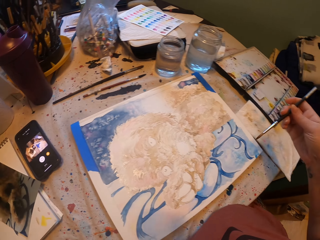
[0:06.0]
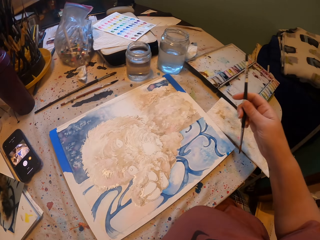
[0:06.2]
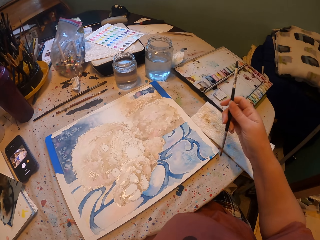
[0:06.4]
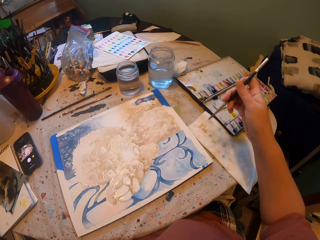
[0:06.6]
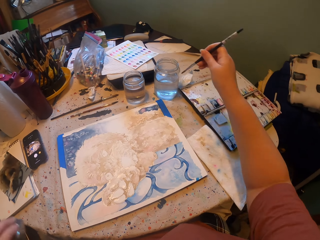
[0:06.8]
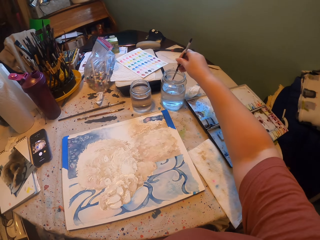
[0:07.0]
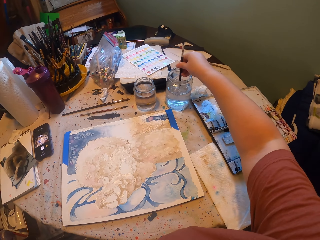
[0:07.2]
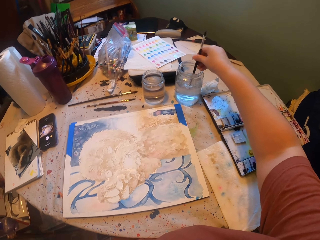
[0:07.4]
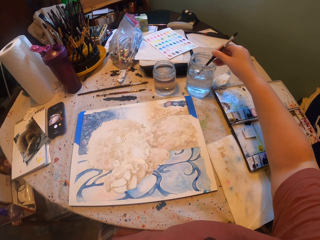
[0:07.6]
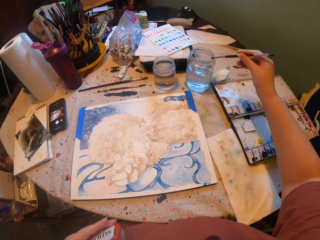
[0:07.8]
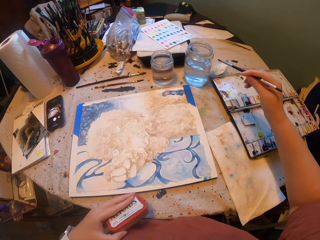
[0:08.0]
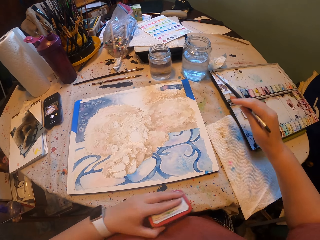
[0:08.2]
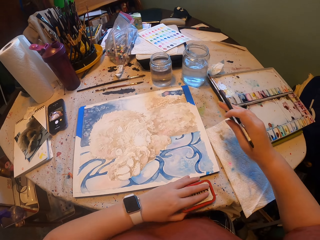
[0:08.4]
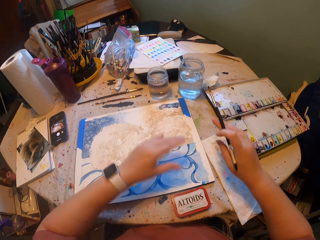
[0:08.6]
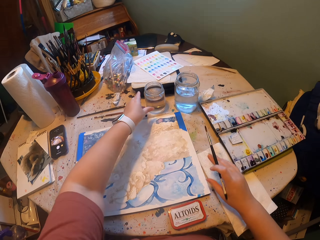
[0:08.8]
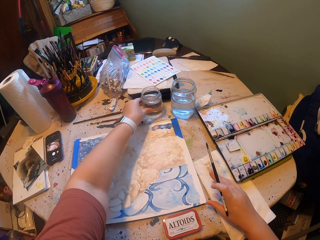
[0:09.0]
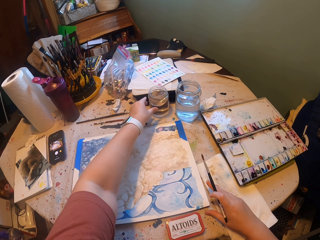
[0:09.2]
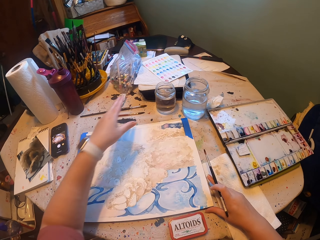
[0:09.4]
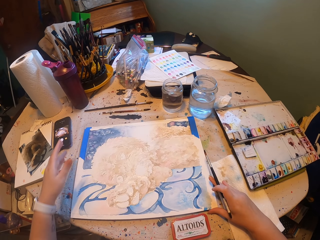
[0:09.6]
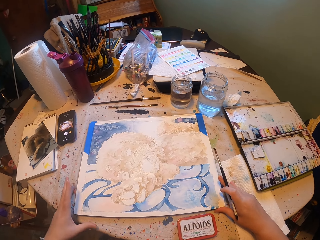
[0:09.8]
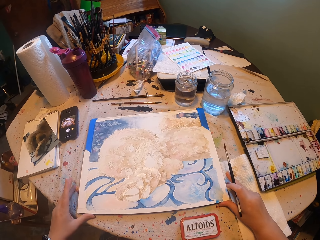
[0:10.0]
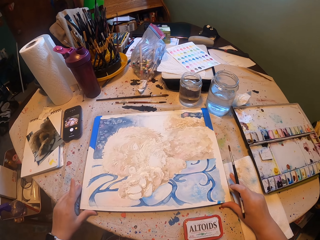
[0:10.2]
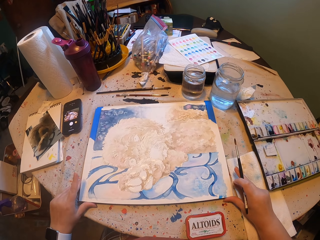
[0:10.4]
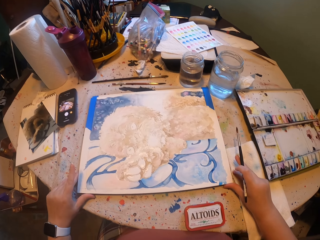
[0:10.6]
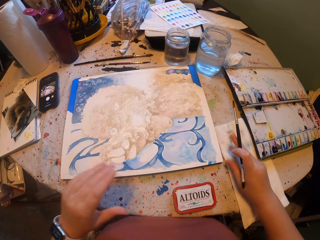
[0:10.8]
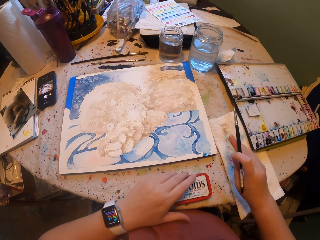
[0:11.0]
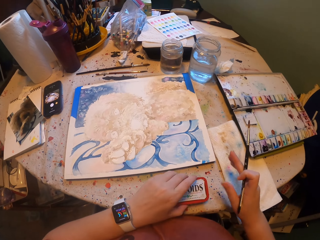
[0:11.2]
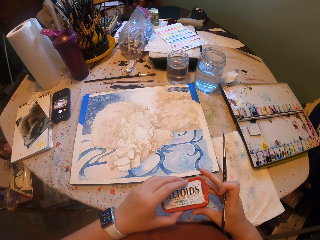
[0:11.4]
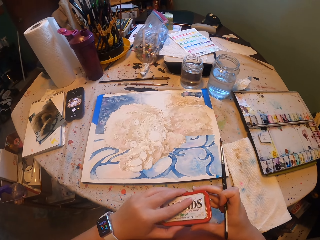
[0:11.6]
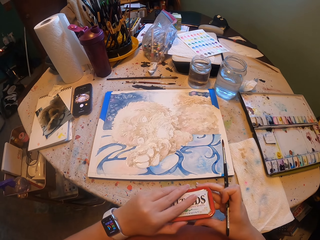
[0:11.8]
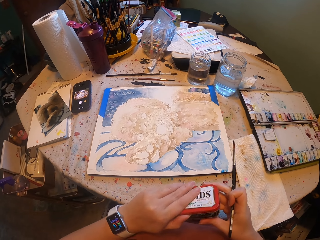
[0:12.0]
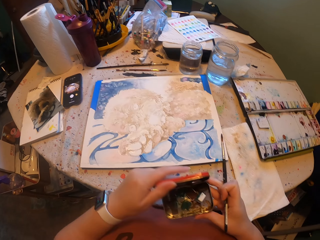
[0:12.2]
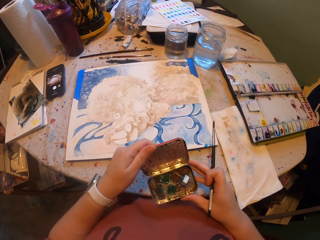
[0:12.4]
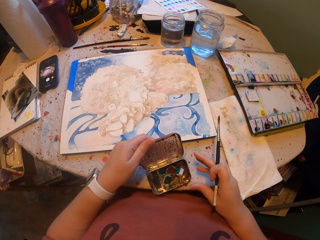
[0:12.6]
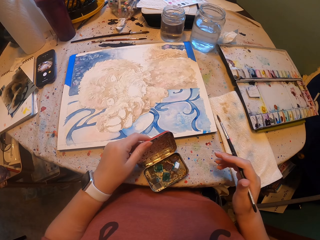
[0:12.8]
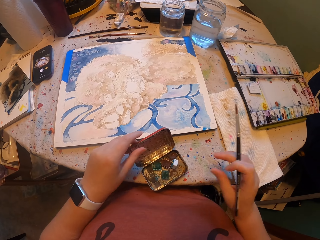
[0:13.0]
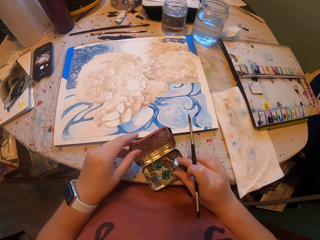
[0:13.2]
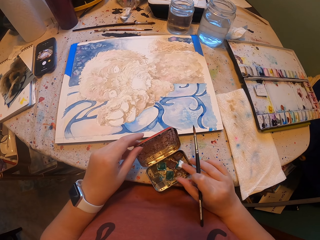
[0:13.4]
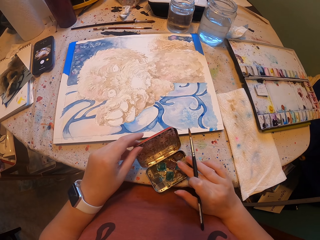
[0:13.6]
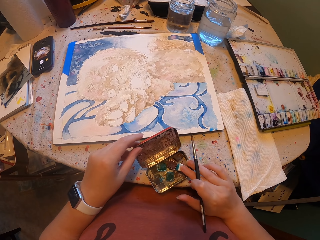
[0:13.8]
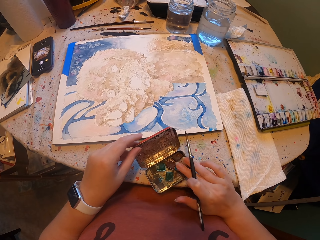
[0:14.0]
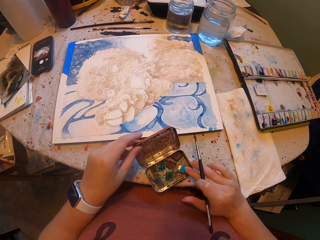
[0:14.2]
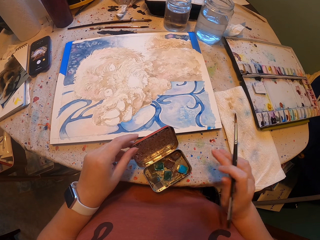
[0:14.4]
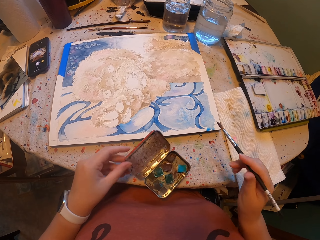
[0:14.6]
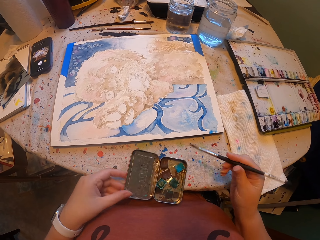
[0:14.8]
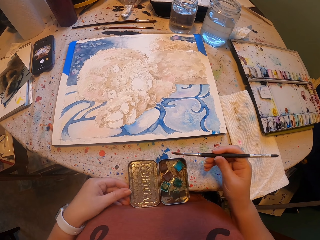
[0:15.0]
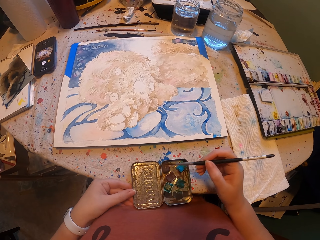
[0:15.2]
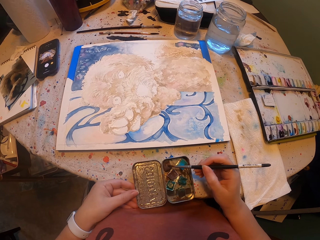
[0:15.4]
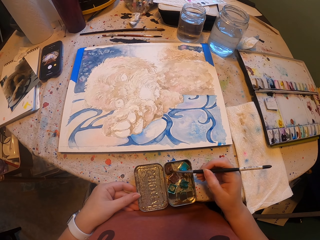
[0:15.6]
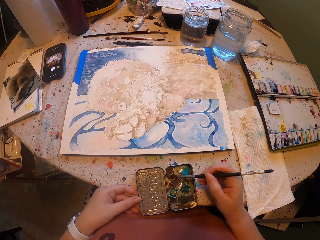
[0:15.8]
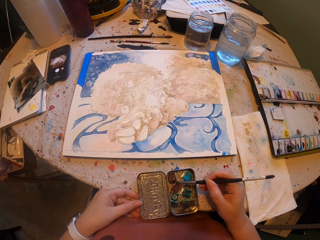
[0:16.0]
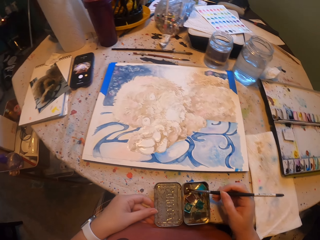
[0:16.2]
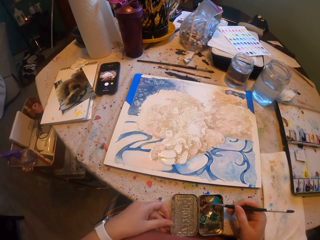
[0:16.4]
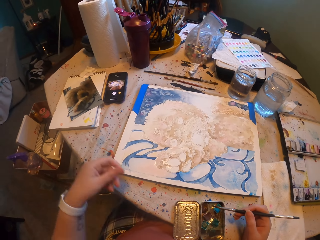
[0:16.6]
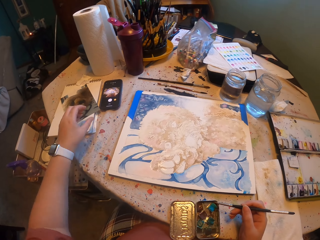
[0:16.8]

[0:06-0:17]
The camera wearer wets the paintbrush. They place the paint case or color pad on the table. They drag the water container on the table and push the container with water. They adjust the portrait on the table and push the painting on the table. They pick up the paint case, open the paint case, and place the paint case on the table. They align the paint in the case and touch inside the pad. They adjust the paint case. They dip the paintbrush in the paint and rub the brush on a color.

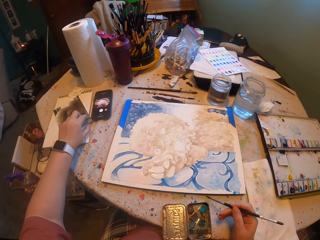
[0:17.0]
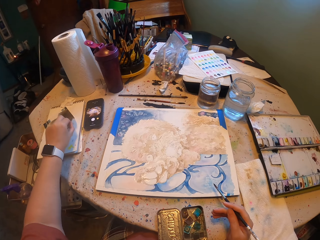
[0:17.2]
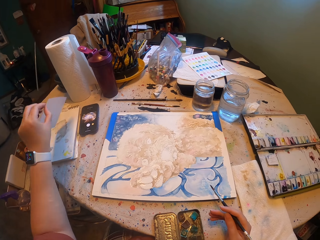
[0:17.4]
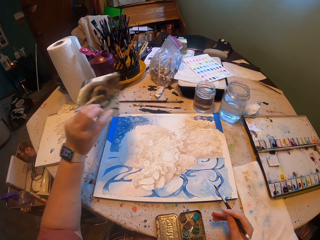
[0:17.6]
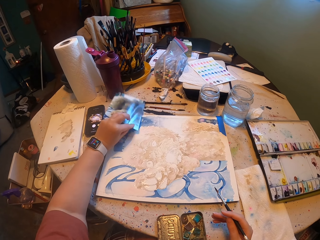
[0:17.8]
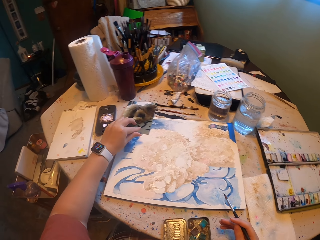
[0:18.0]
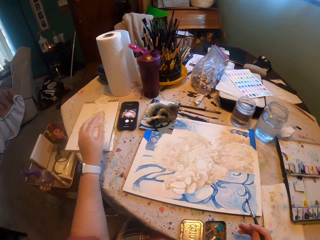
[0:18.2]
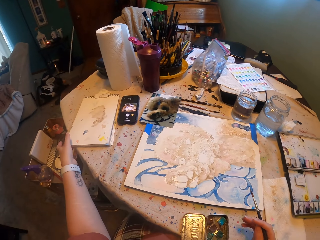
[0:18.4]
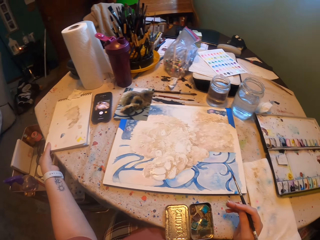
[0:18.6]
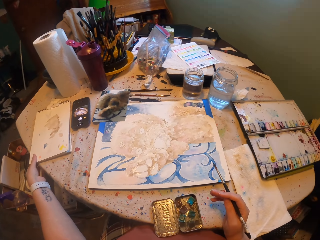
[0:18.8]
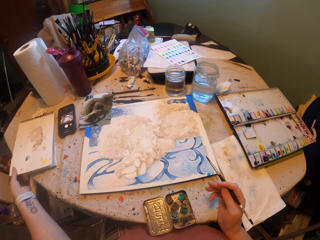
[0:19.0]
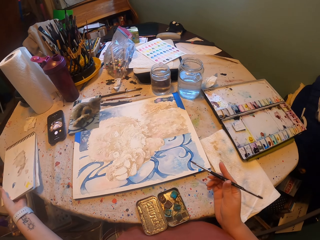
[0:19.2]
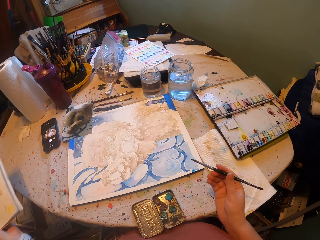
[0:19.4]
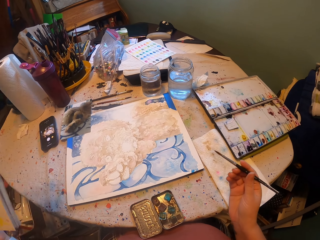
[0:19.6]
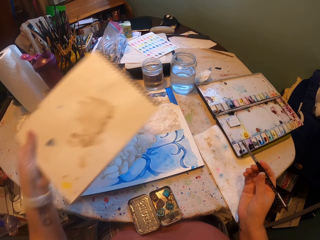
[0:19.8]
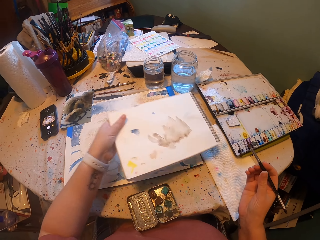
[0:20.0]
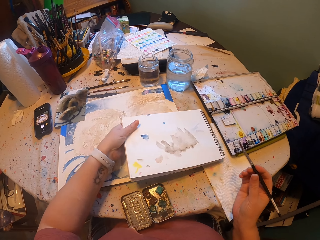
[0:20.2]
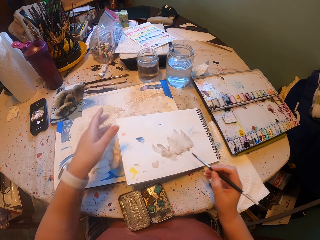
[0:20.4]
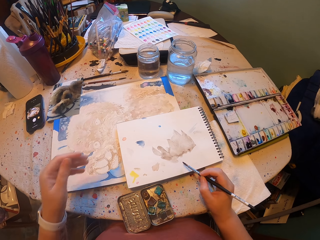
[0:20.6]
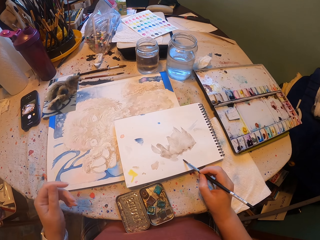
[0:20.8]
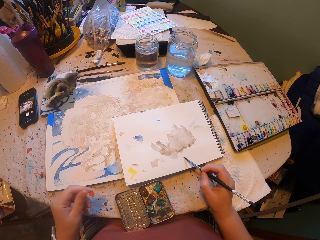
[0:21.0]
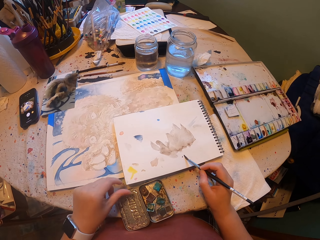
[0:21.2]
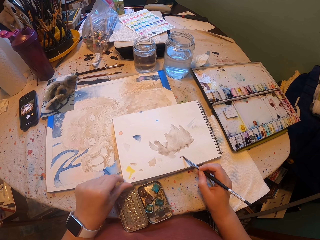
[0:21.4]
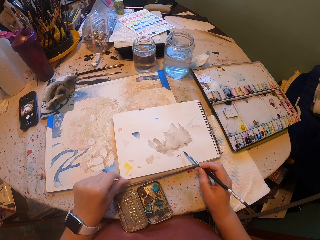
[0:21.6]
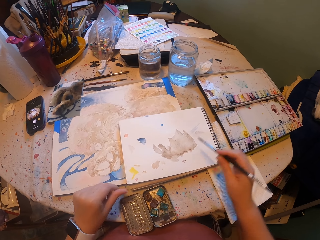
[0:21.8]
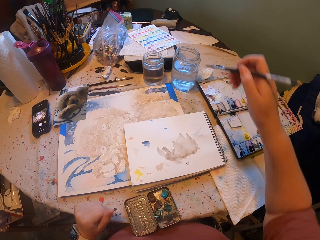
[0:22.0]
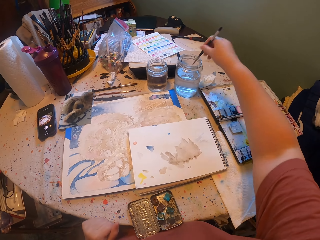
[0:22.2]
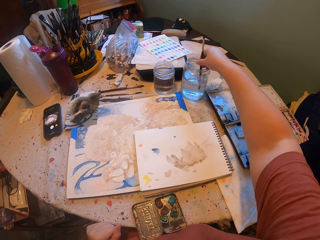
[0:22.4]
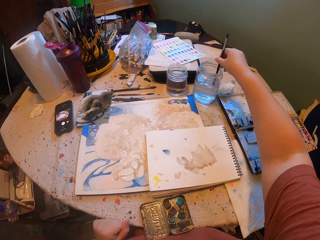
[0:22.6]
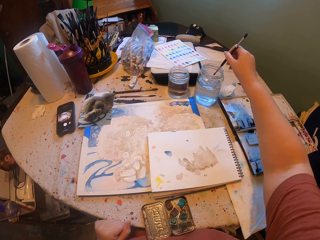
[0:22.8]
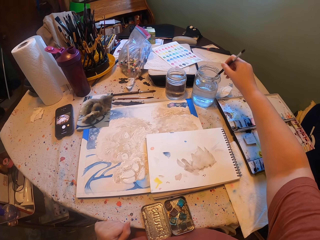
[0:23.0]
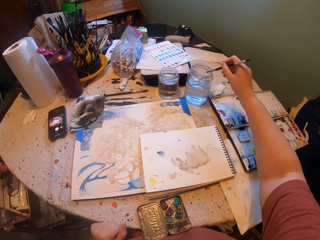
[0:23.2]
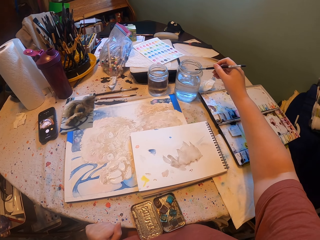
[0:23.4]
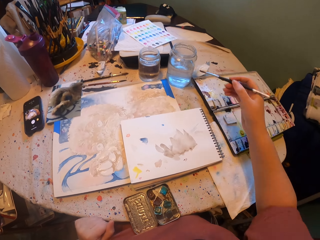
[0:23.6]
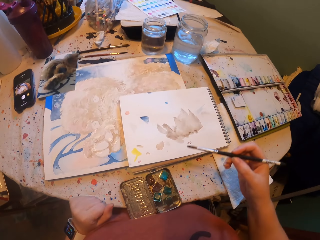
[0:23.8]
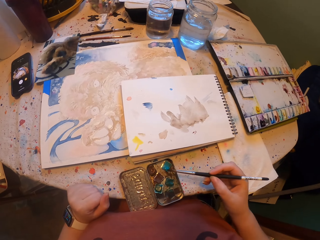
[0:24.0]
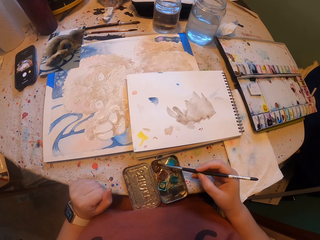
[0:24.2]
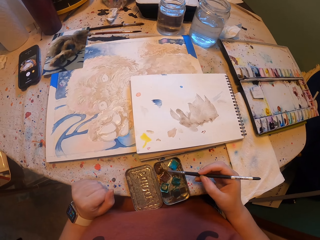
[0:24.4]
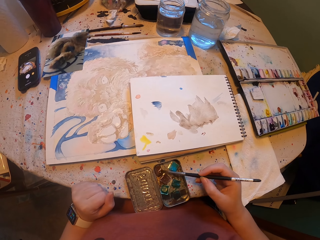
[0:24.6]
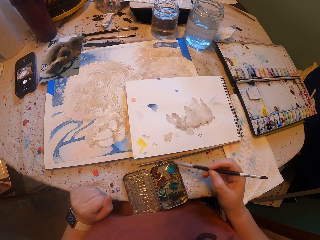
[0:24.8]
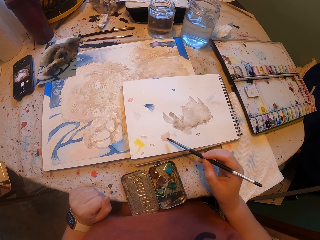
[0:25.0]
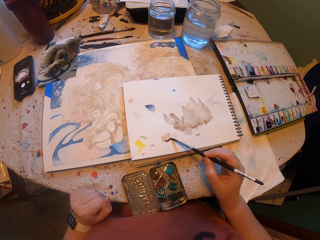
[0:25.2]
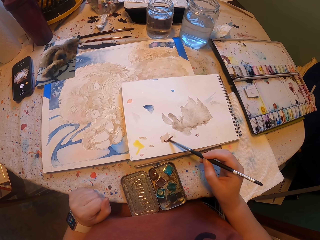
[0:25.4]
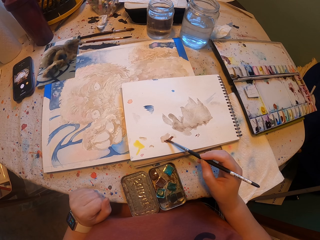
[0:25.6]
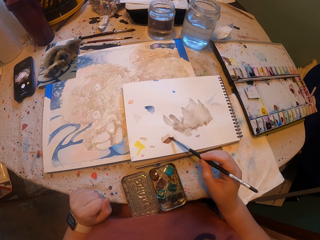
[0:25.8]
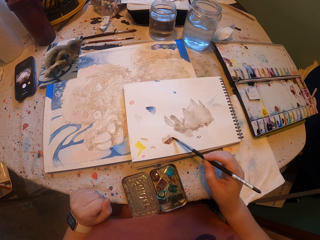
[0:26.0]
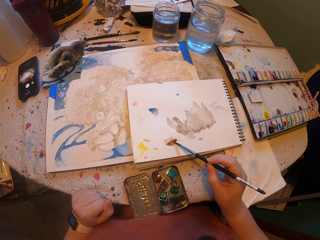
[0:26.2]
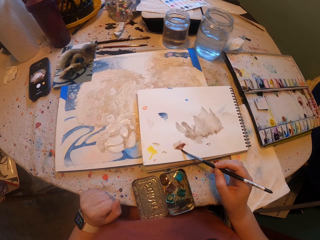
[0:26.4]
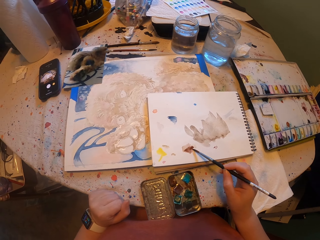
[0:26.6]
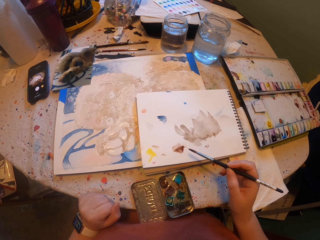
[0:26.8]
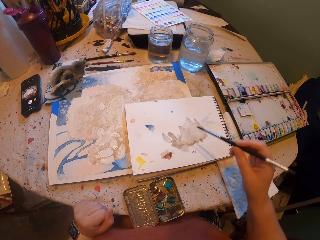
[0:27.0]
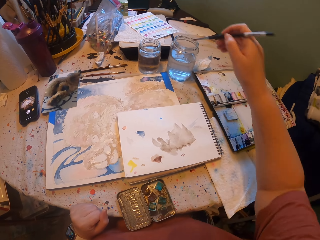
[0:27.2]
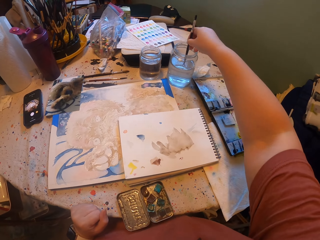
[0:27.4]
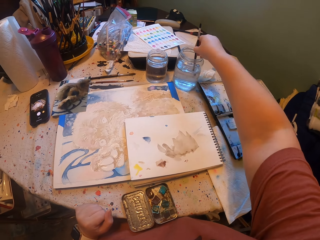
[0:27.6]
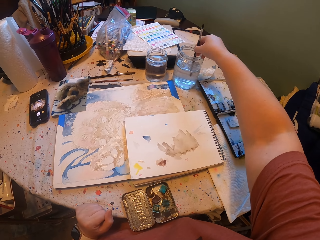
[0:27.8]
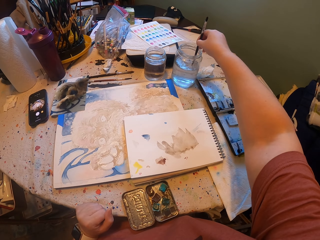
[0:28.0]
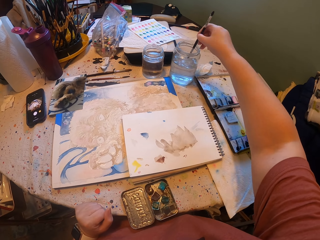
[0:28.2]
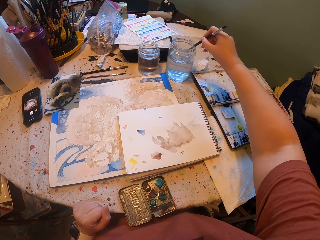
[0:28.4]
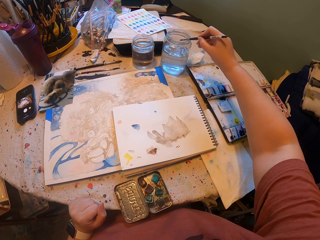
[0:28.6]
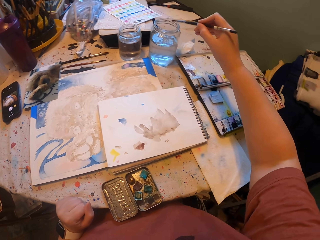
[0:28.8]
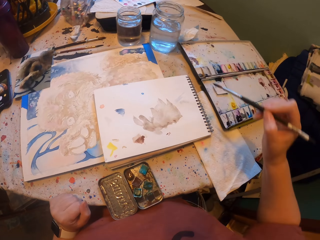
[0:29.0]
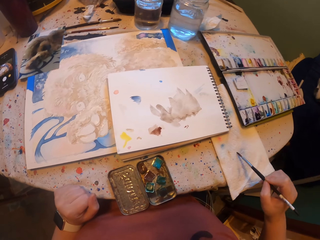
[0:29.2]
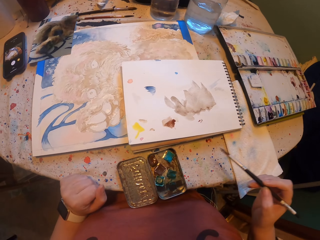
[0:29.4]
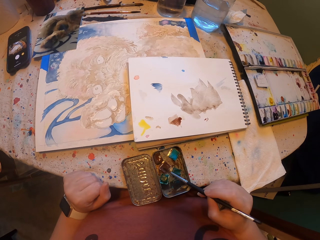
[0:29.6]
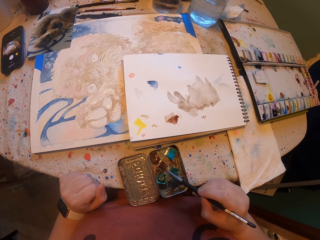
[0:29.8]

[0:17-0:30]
The camera wearer picks up the photograph on the table. They place the photograph on the portrait. They pick up the notebook, place the notebook on the table, draw on the notebook cover, and adjust the notebook. They wet the paintbrush in water. They dip the paintbrush in the paint and rub the brush on color. They draw on the notebook cover. They wet the paintbrush in water. They shake the brush.
